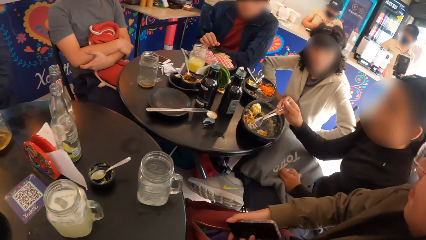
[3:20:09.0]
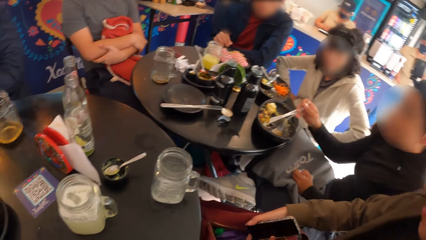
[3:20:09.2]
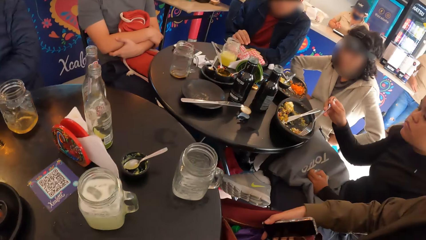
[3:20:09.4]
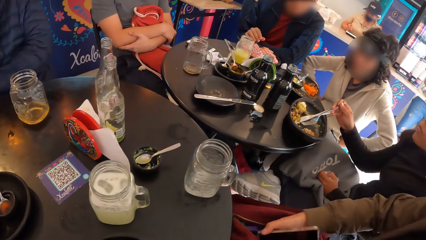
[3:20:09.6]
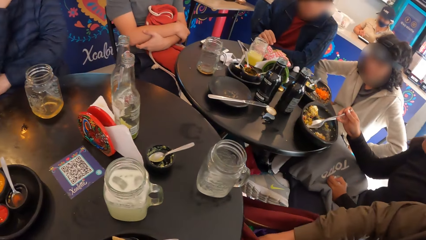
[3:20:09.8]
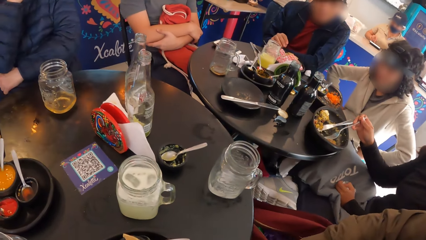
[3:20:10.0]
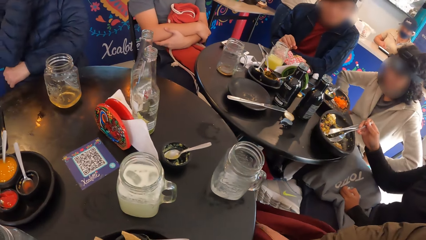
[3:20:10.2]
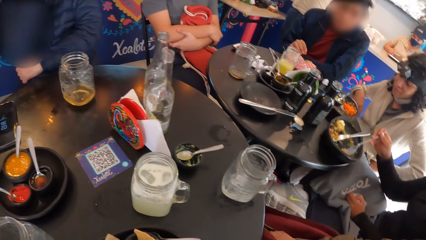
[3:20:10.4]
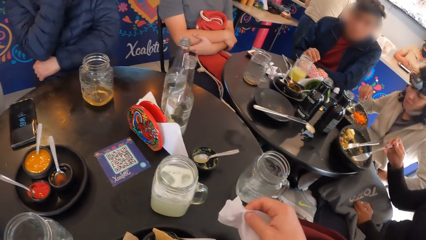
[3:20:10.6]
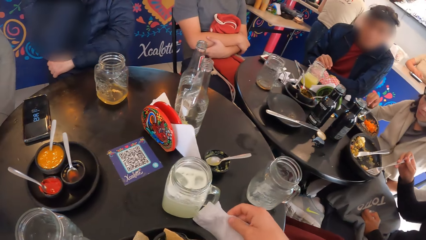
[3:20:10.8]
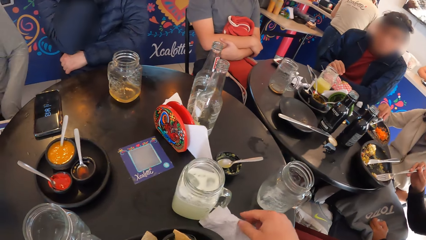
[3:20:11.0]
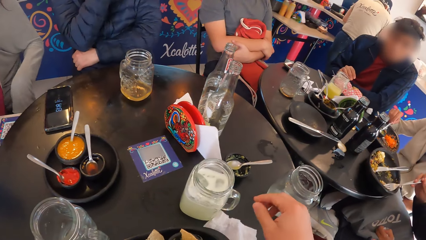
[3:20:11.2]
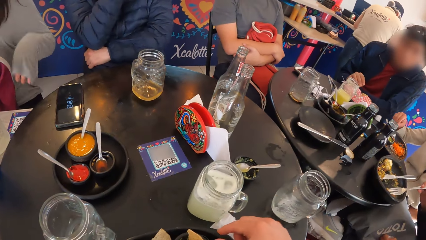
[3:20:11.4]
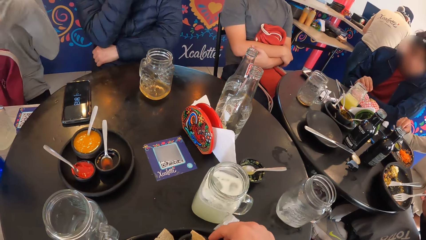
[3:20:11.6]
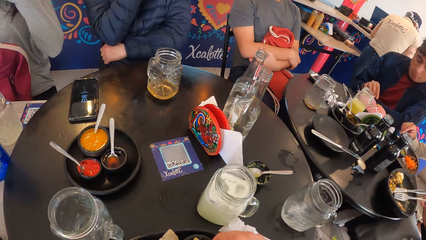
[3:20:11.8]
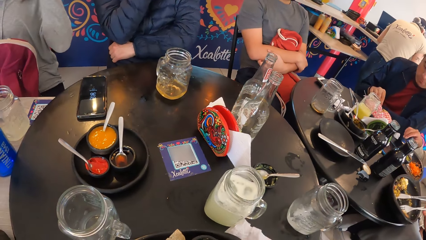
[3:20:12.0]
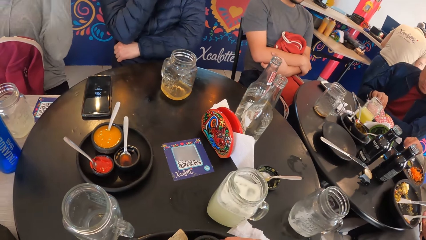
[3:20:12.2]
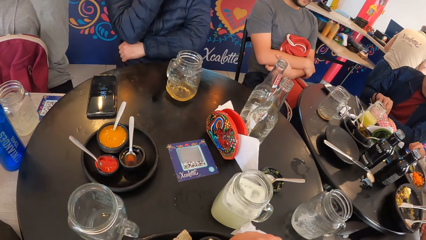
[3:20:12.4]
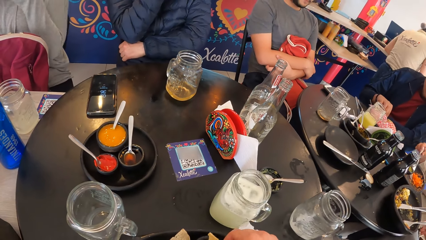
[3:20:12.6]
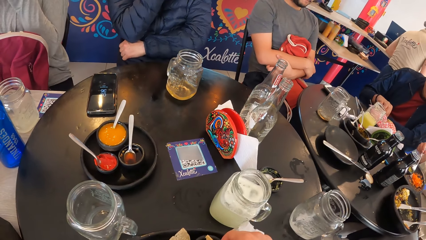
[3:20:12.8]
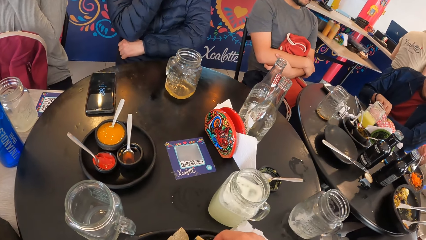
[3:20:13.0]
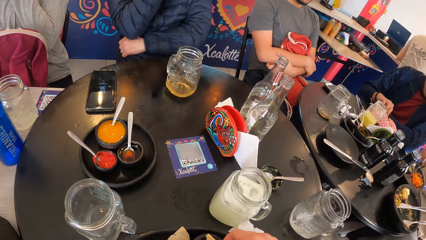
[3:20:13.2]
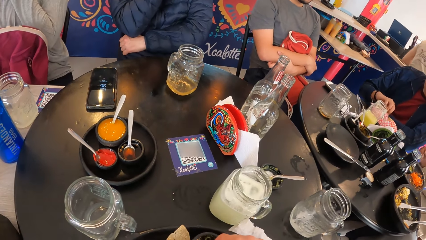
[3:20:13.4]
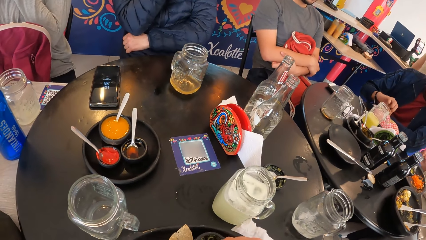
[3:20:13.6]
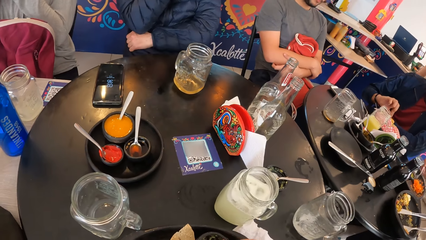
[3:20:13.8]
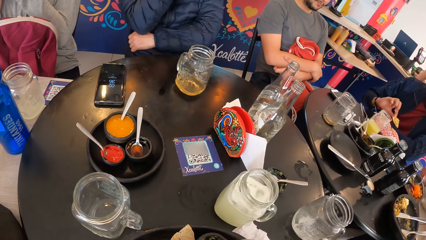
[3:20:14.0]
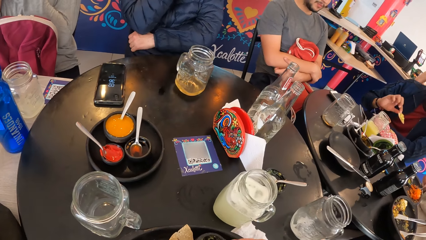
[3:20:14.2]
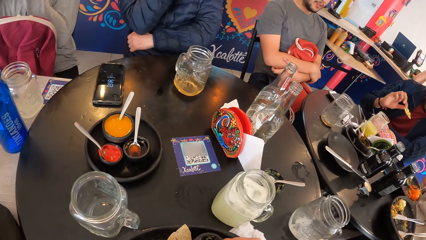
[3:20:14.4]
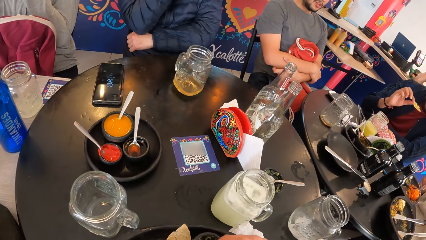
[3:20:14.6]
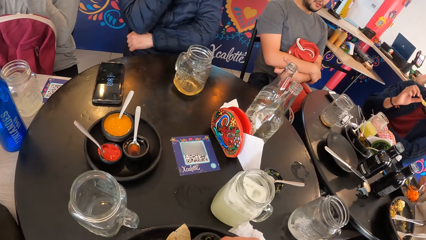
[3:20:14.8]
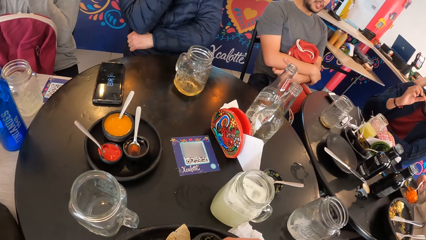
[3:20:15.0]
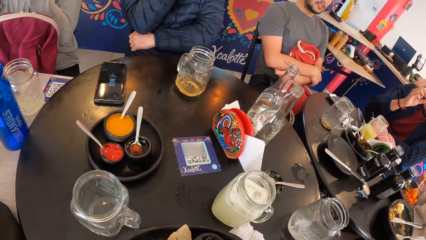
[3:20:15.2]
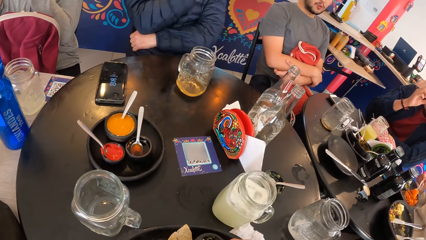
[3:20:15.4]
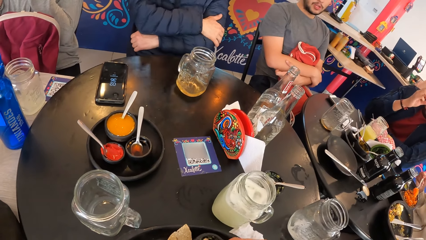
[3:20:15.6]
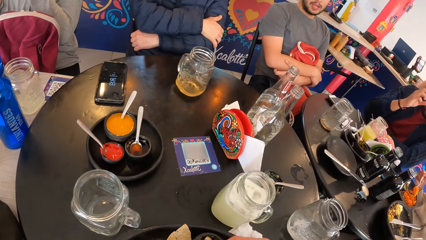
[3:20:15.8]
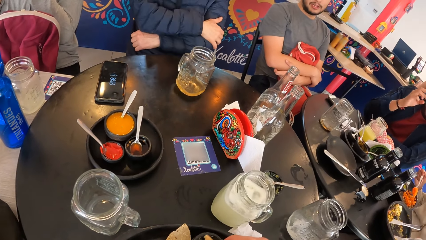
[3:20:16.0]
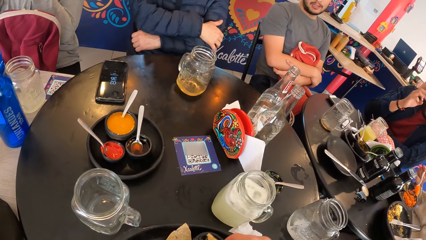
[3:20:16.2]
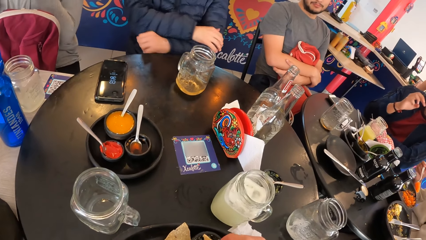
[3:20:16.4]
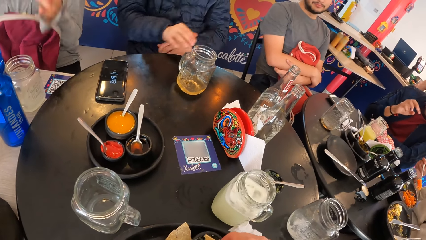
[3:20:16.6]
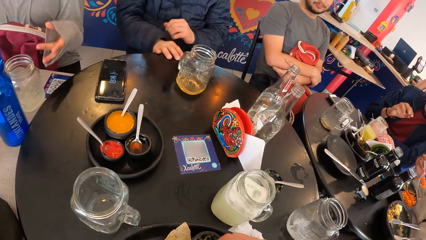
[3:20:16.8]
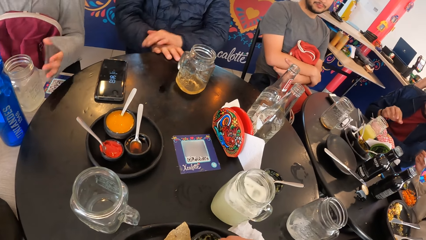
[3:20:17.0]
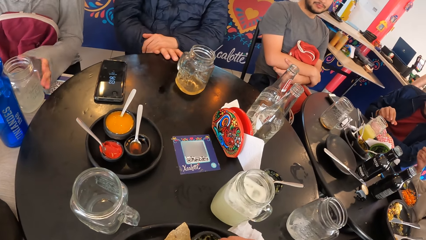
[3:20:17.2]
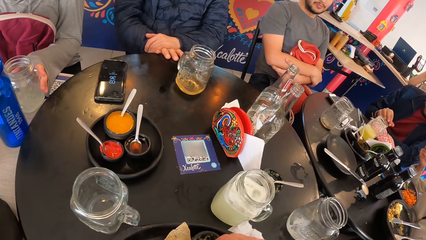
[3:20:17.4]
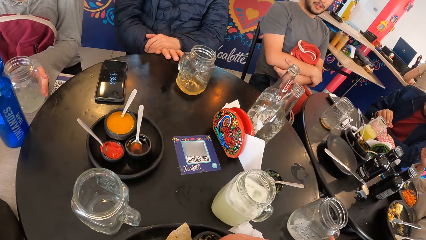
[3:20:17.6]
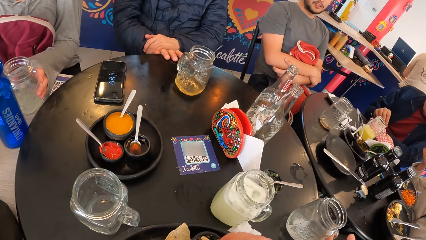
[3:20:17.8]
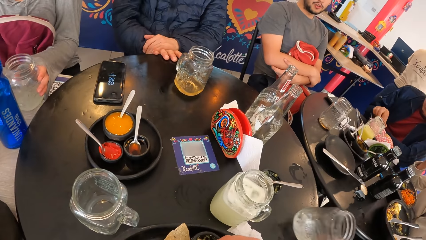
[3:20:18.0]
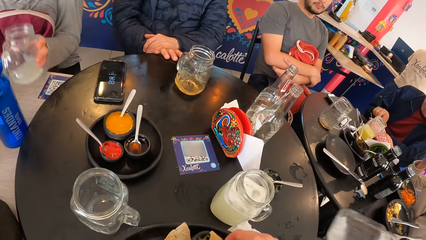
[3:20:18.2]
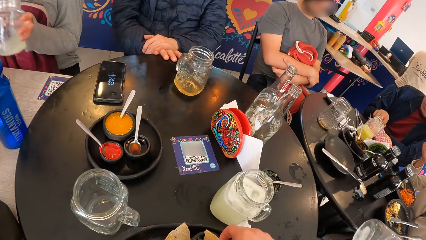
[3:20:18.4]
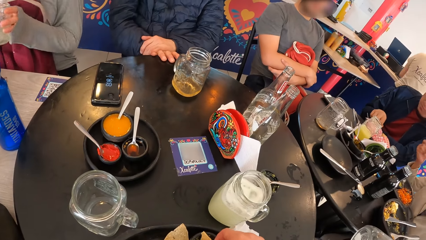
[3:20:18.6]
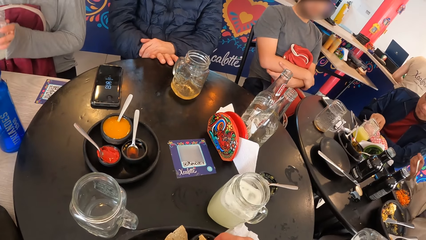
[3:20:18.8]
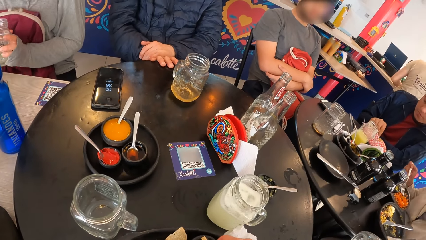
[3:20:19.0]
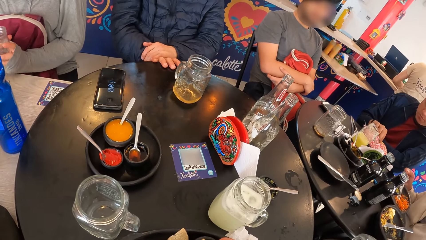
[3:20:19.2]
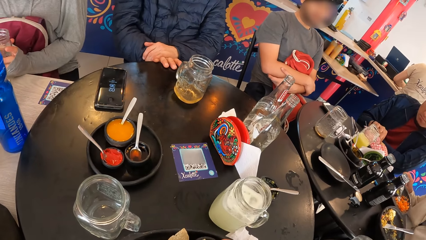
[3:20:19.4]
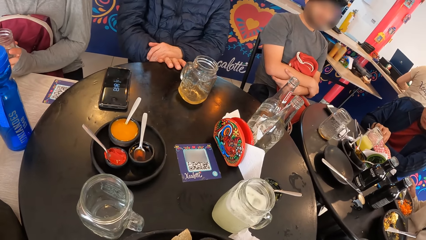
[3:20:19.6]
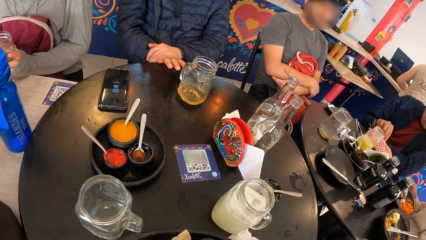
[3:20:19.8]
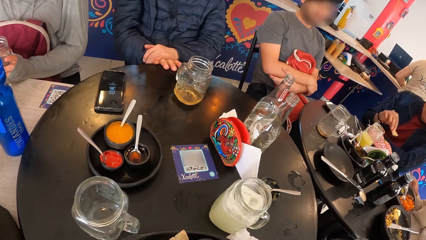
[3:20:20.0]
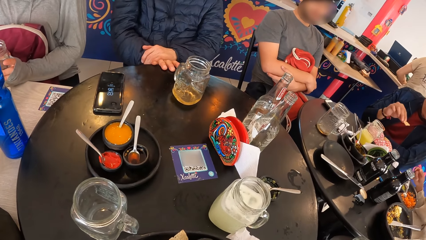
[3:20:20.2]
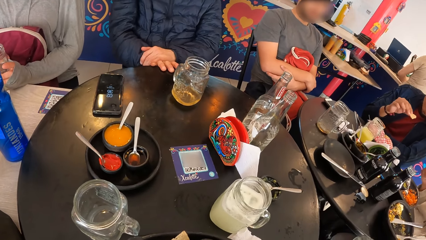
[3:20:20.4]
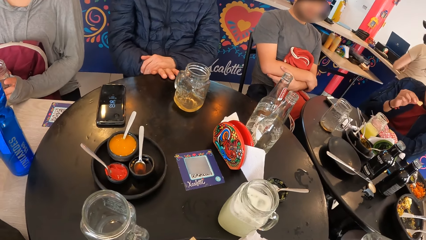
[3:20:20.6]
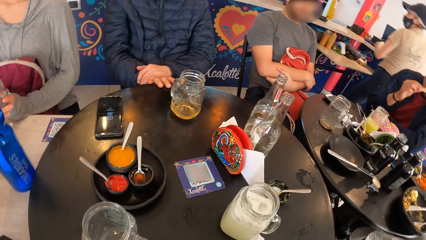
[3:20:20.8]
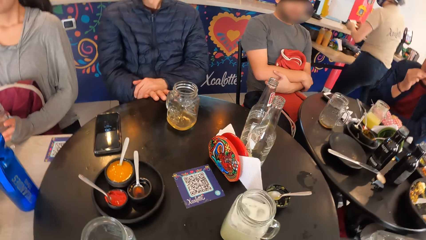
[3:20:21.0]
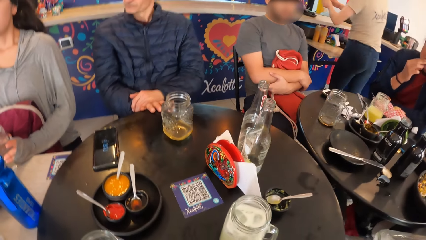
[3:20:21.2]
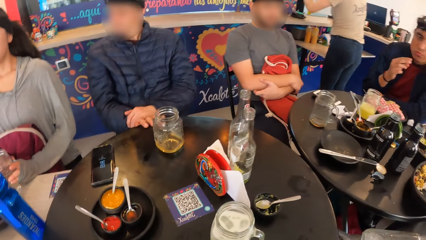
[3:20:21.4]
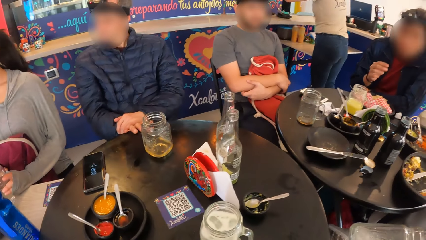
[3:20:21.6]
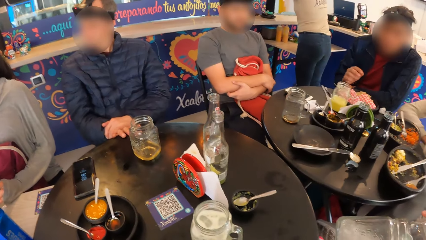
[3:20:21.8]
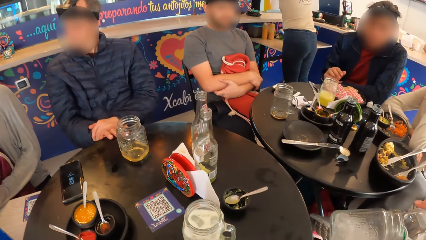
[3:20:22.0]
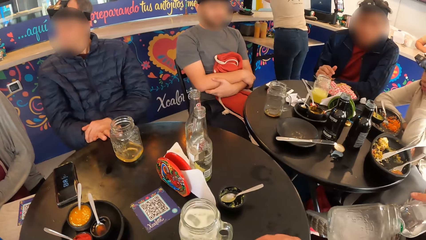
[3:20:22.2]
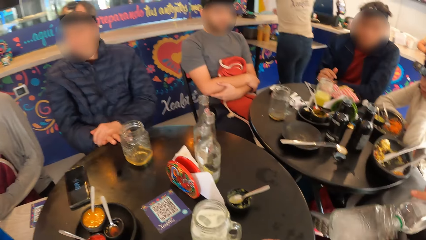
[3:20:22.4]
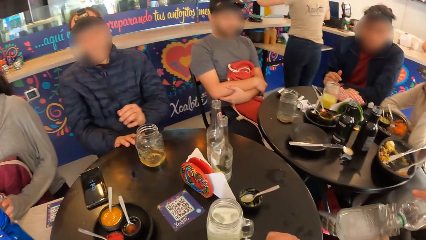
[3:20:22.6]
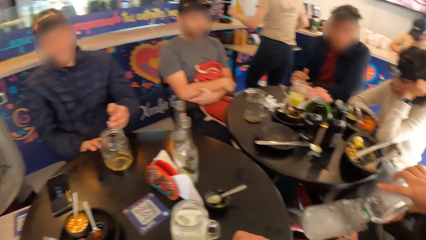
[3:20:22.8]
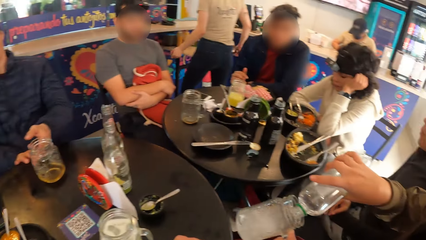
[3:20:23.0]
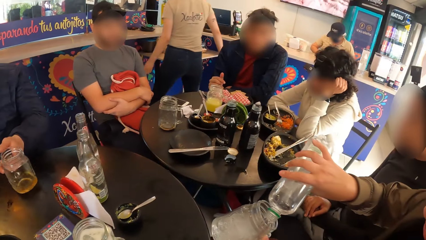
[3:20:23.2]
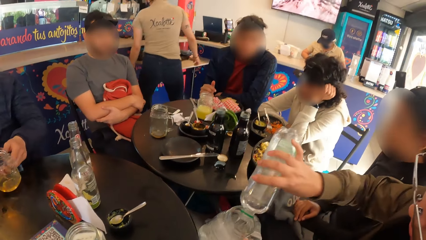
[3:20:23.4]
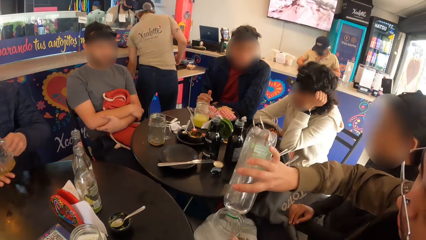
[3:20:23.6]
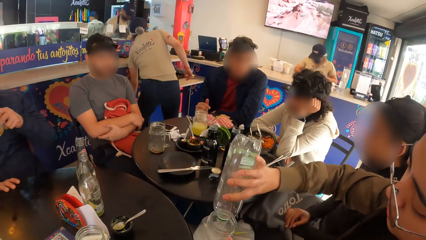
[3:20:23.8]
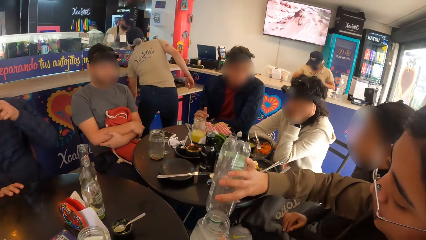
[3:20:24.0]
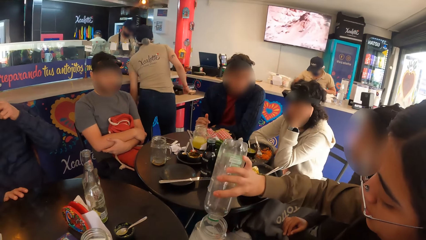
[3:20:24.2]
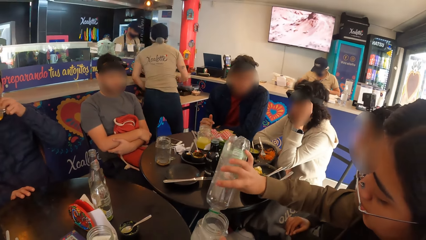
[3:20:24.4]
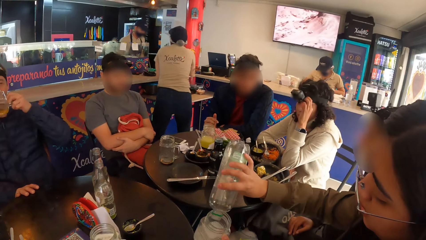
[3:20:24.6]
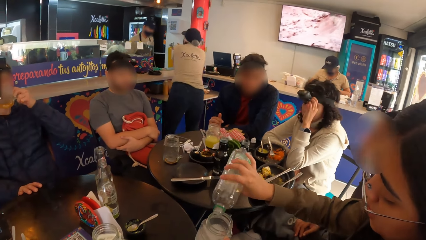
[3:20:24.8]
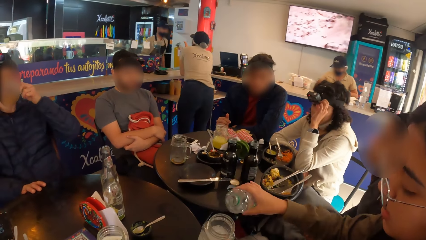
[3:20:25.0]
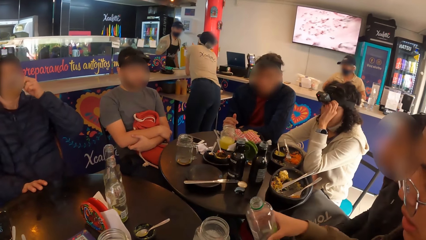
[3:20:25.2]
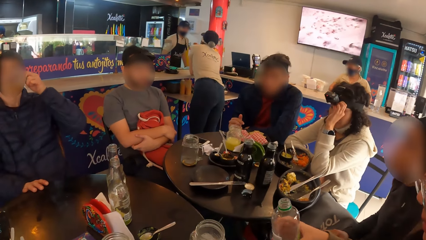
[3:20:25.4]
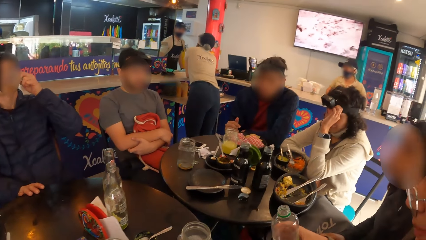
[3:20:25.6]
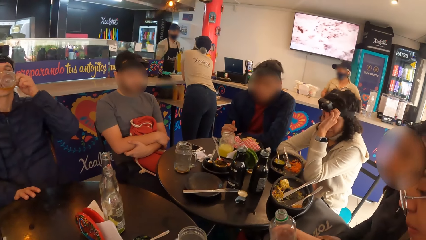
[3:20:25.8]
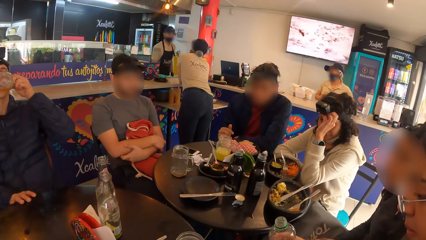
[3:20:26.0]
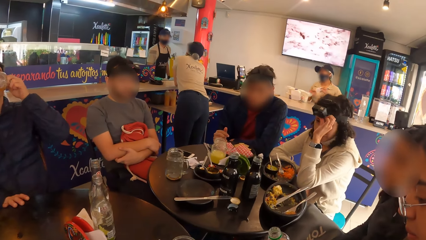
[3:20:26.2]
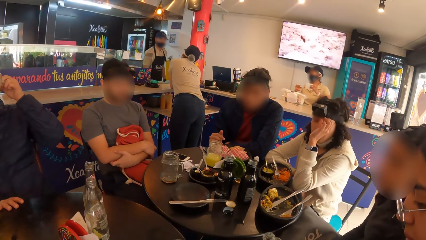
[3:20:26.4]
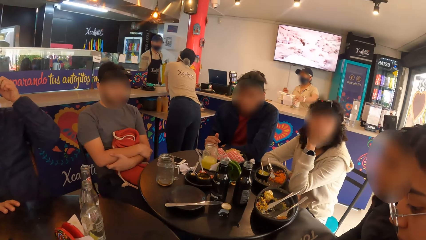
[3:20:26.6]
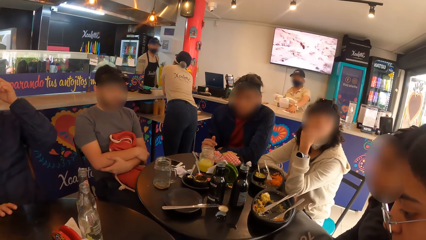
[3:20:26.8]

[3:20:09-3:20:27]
A woman drops the mobile phone into the bag with her right hand. Another woman stirs the egg in the plate on the table with the fork in her right hand. The camera wearer drops the tissue on the table with her right hand. A third woman picks the fork in the plate on the table with her right hand. The third woman holds a spoon from the plate on the table with her right hand. The camera wearer picks a chip from the plate on the table with her right hand. The second woman drops the fork in the plate on the table with her right hand. The third woman picks the fork from the plate on the table. The camera wearer dips the chip into a sauce on the table with her right hand. A man picks a chip from the plate on the table with his right hand. The man eats the chip with his right hand. The third woman eats rice with the fork in her right hand. A fourth woman picks a cup of water from the table with her left hand. The first woman picks the cup on the table with her left hand. The man picks a chip from the plate on the table with his right hand. The third woman drops the fork in the plate on the table with her right hand. The camera wearer looks around. The man eats the chip with his right hand. The first woman pours water into the cup from a bottle in her right hand. Another man picks the cup of beer on the table with his left hand. The other man drinks from the cup of beer with his right hand. The first woman drops the cup on the table with her left hand.
